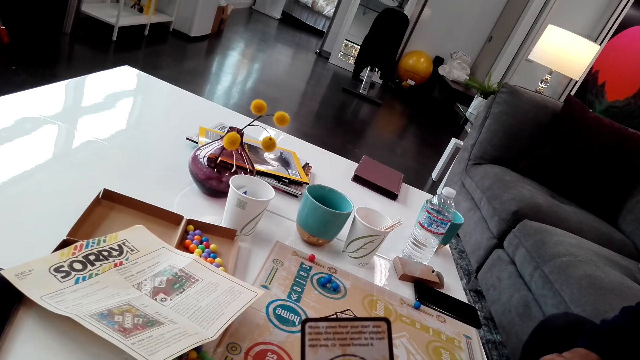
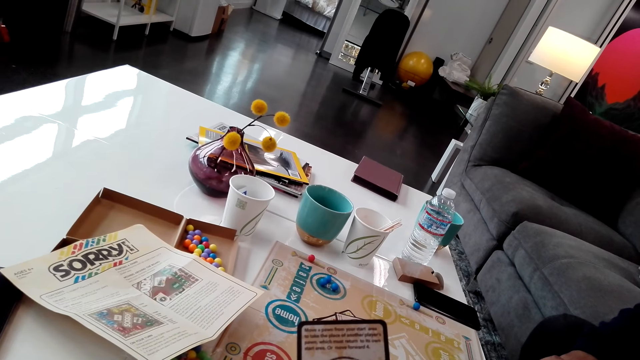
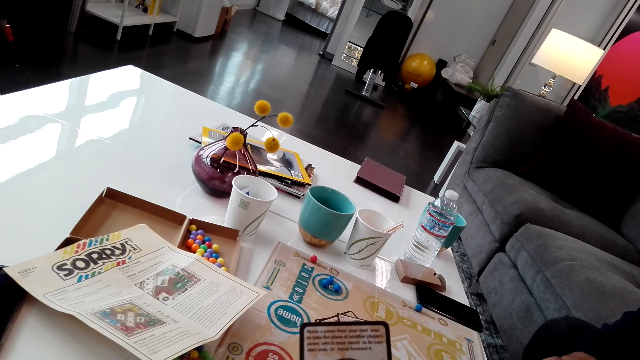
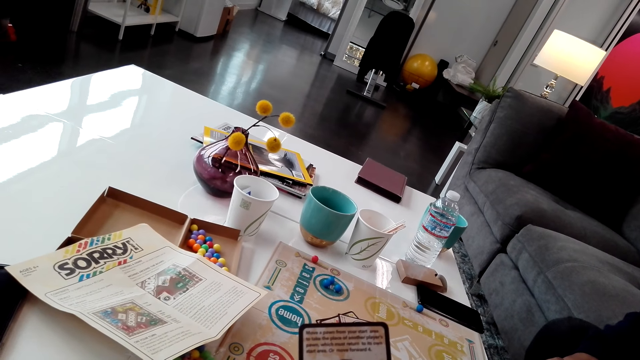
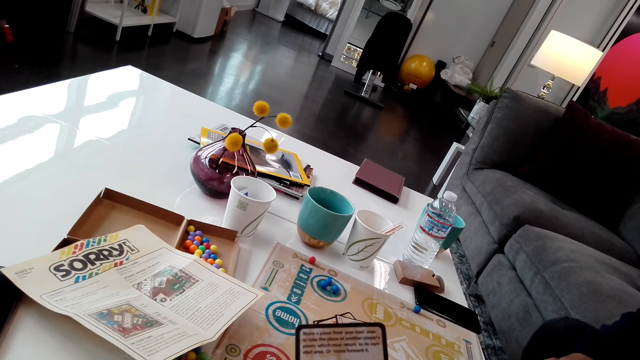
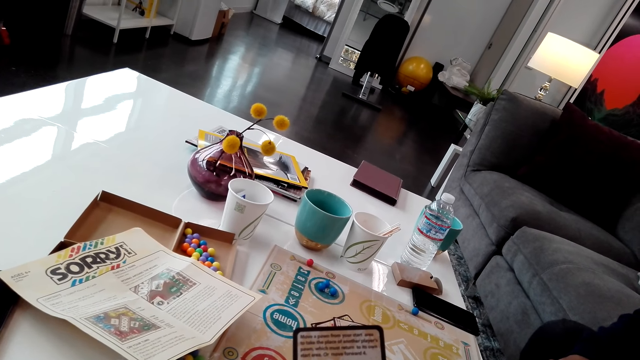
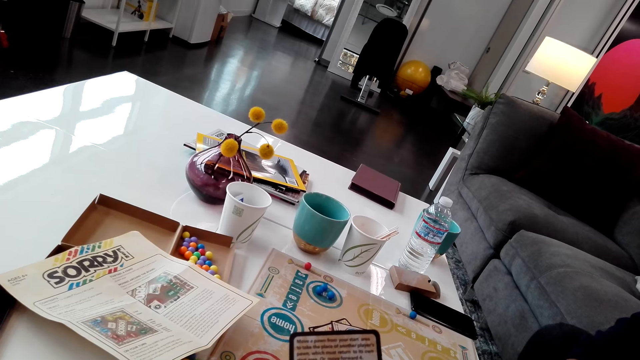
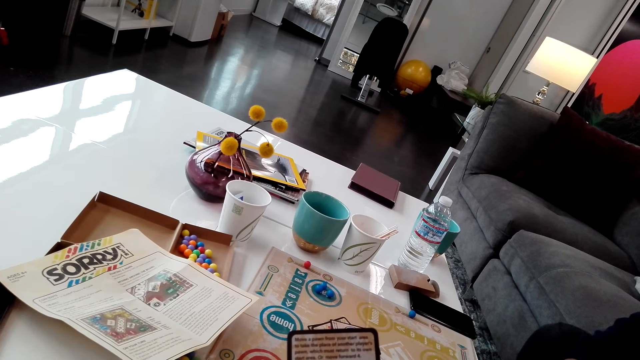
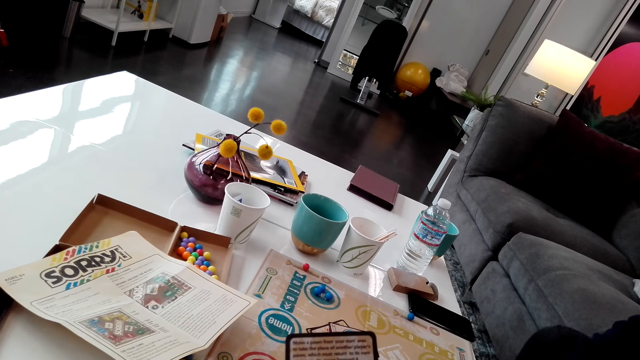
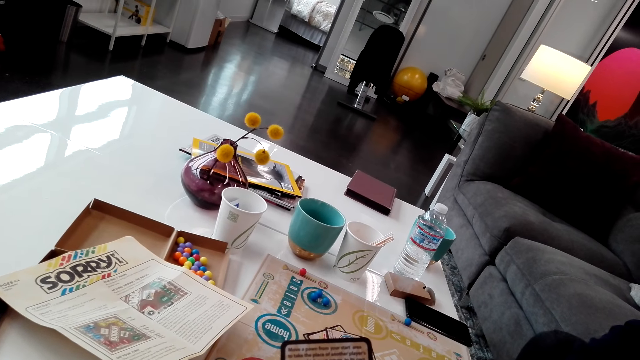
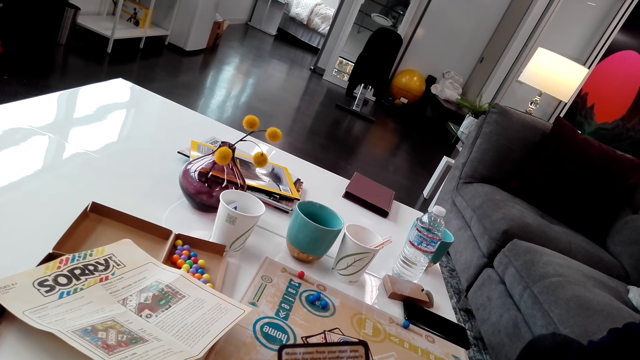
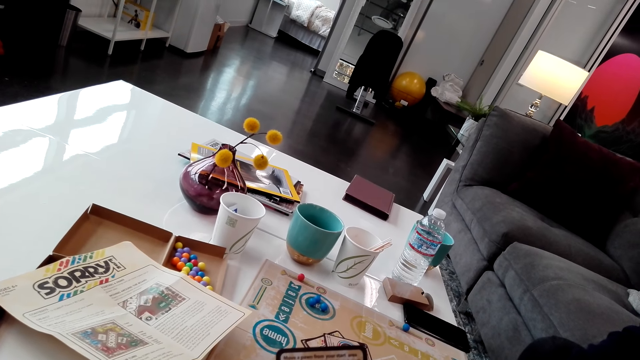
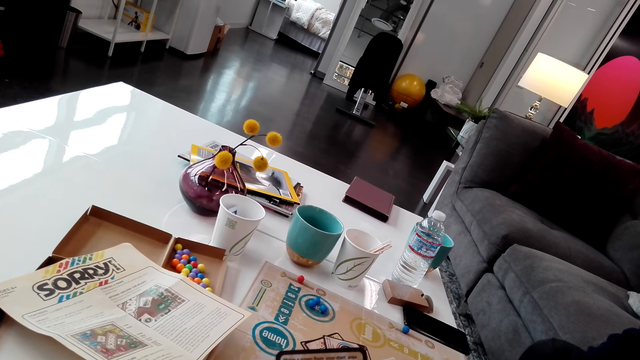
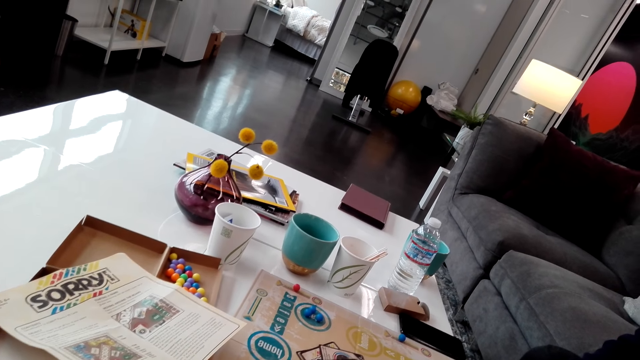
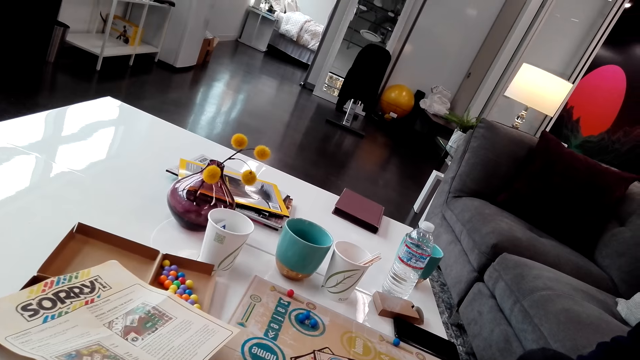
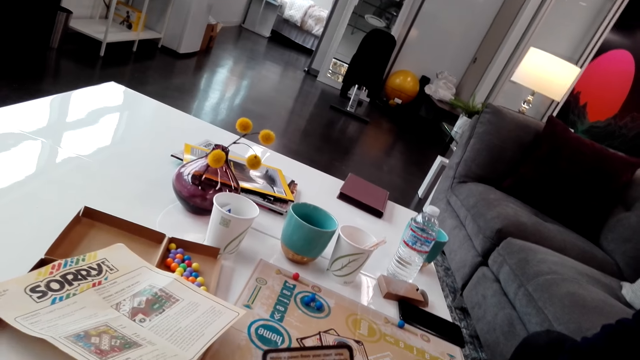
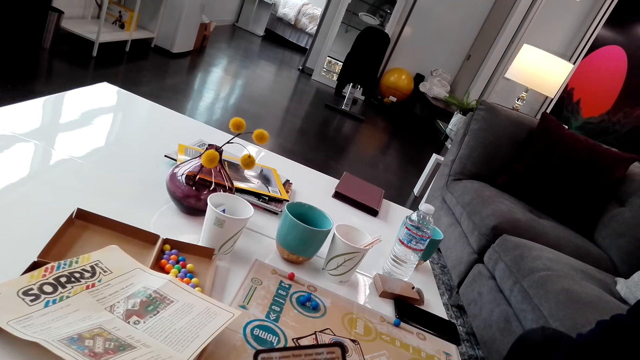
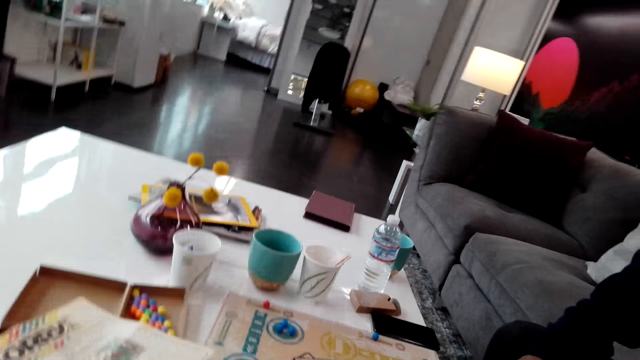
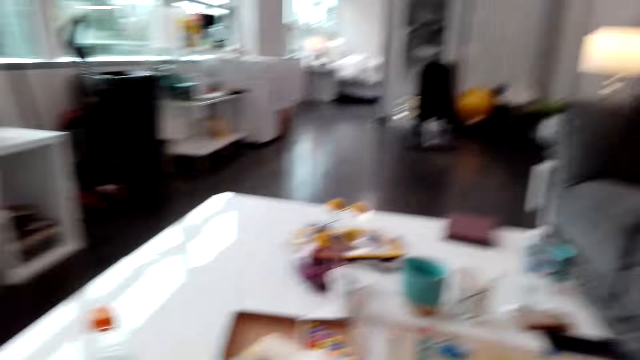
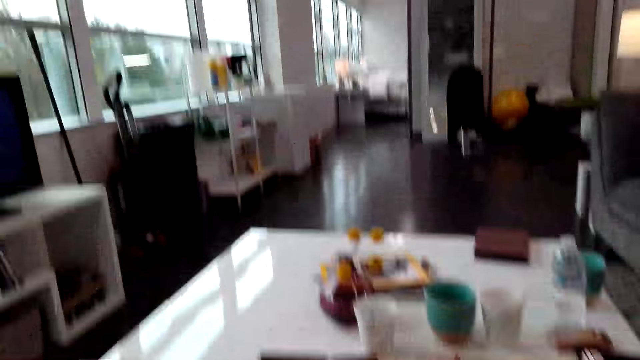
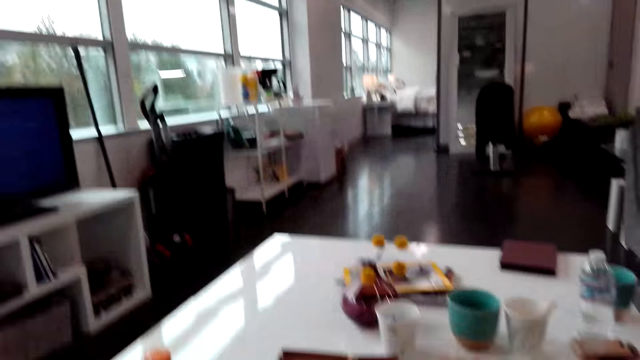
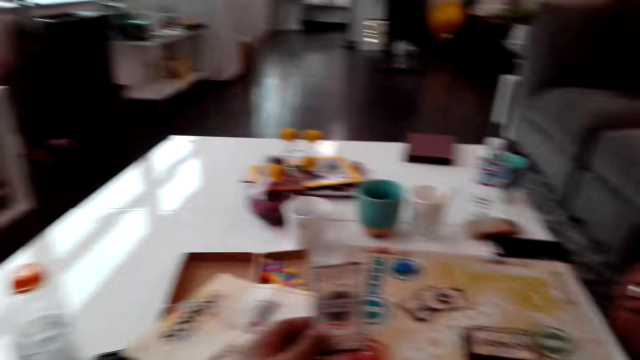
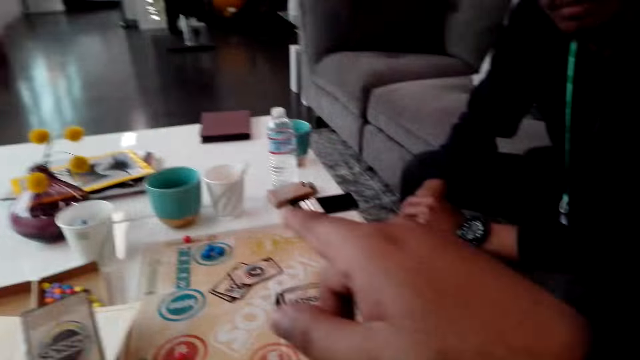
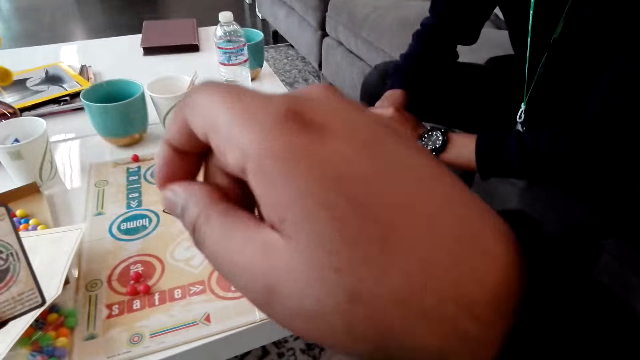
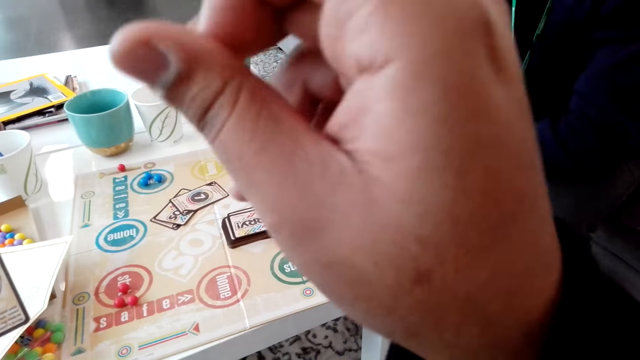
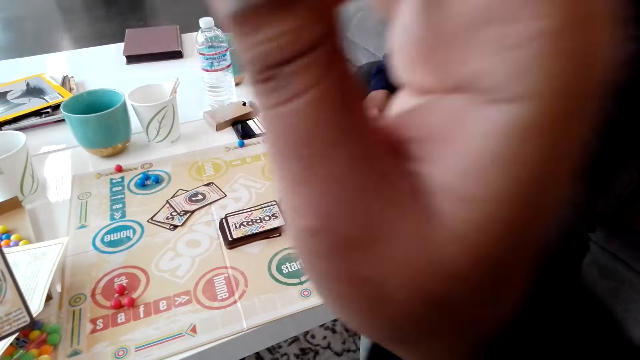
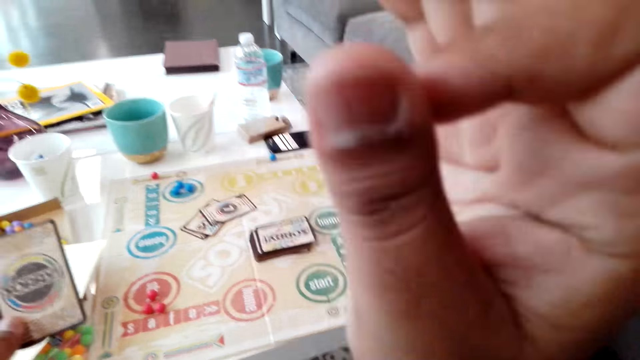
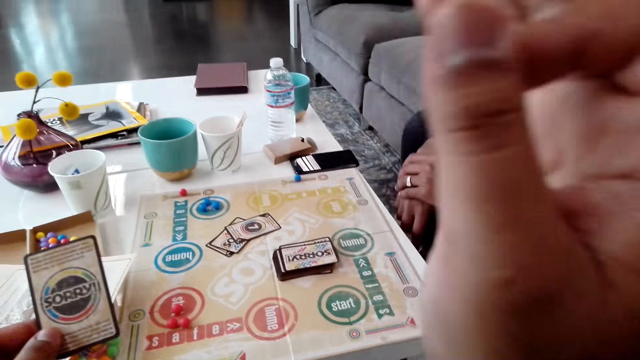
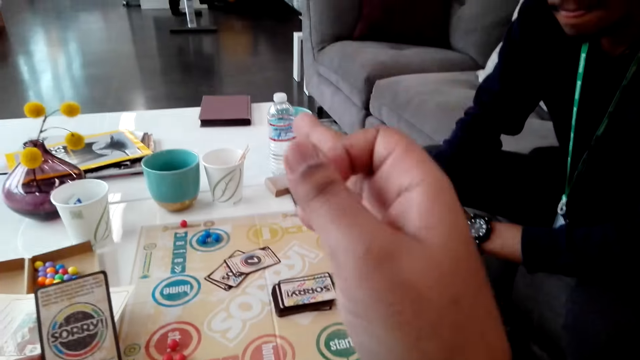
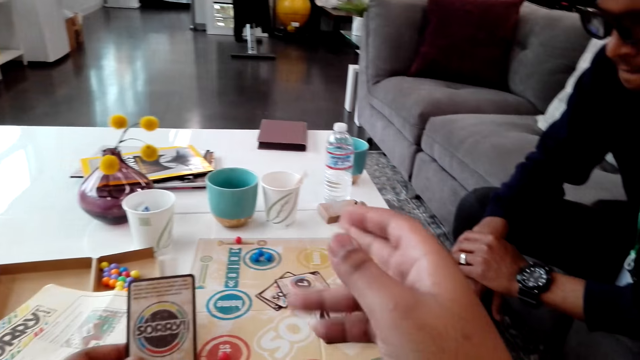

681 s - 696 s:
The camera wearer looks around. They lift a hand.

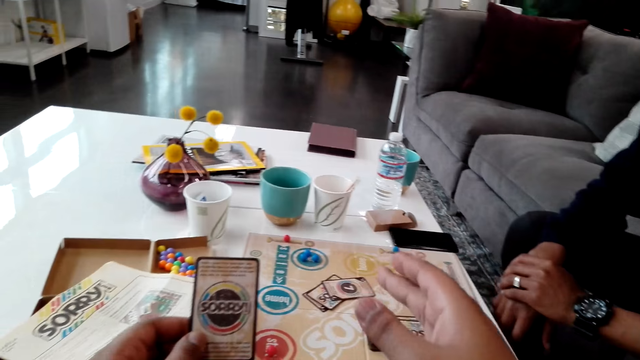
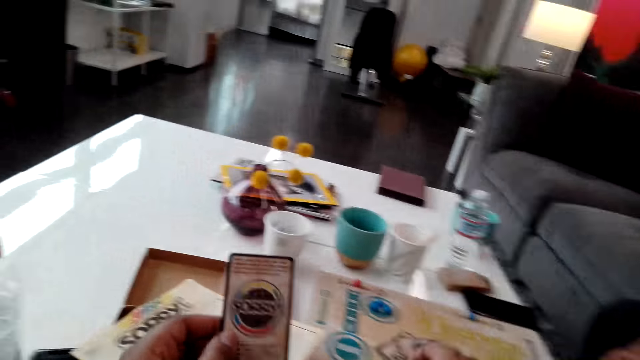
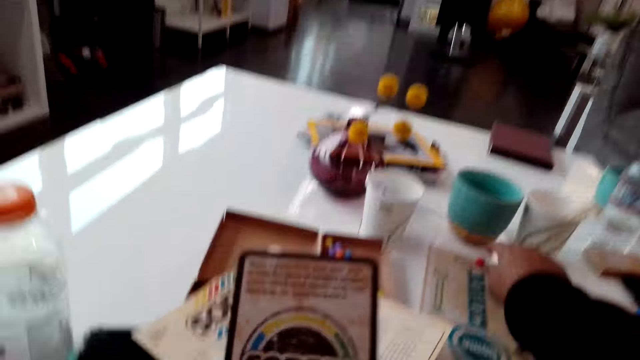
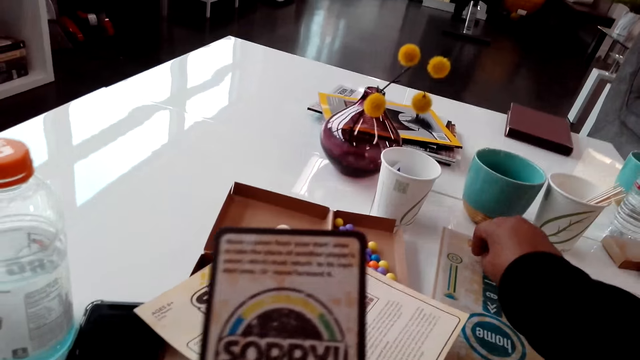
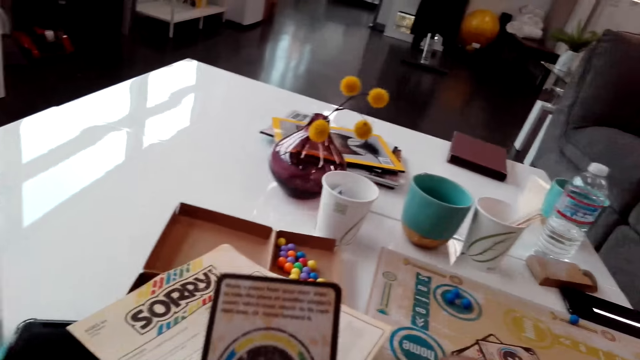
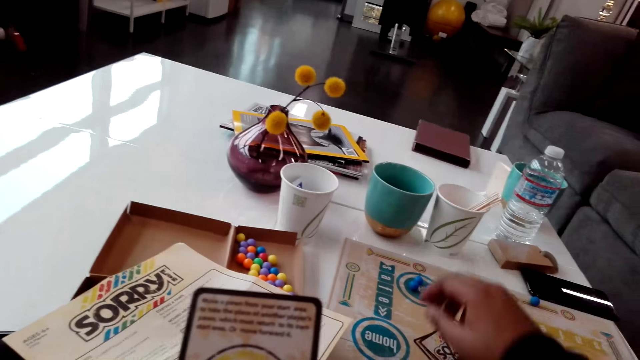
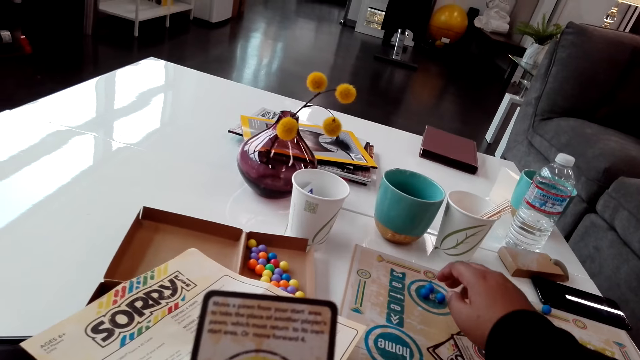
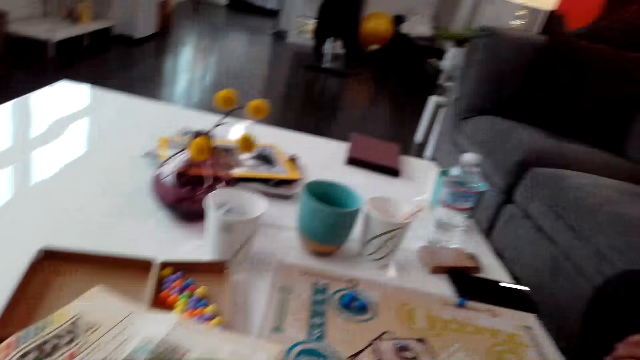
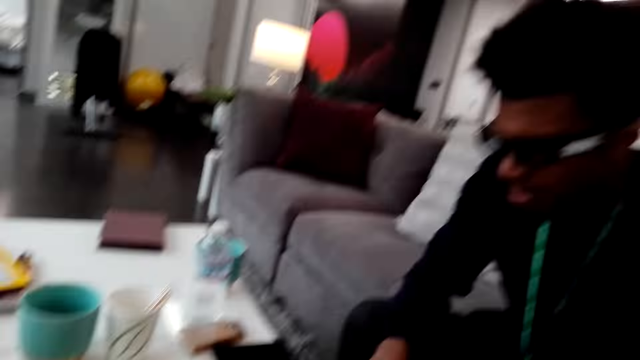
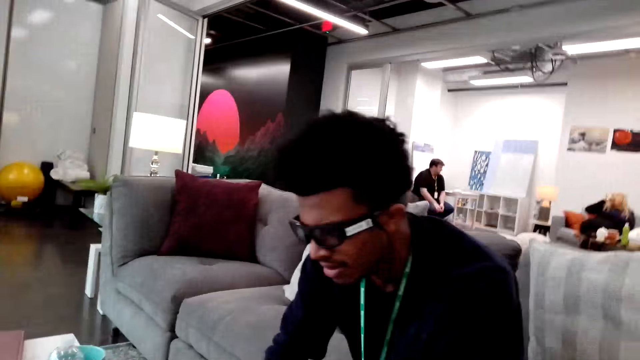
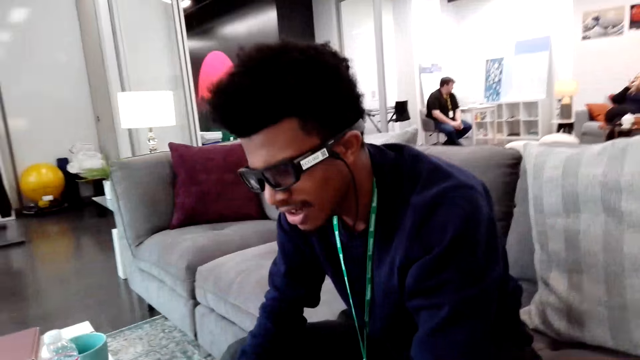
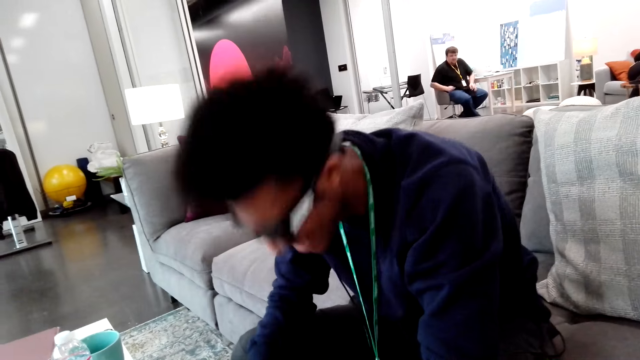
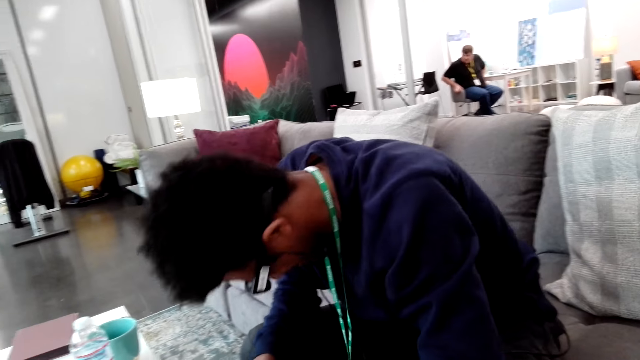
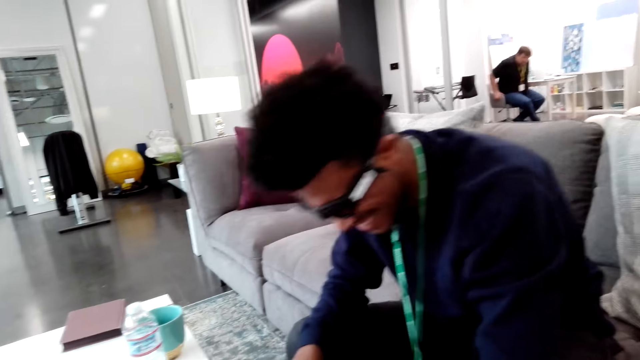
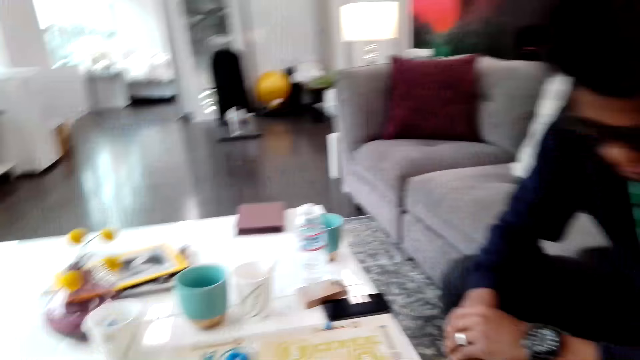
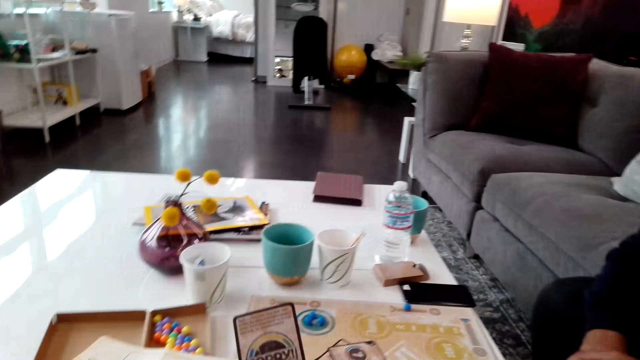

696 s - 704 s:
A man lifts a card. The camera wearer looks around.
